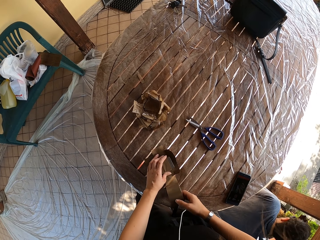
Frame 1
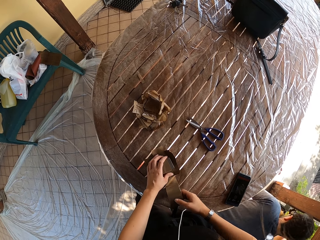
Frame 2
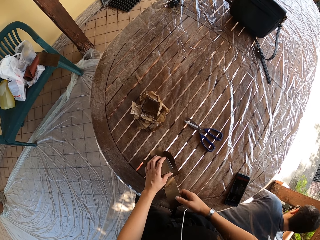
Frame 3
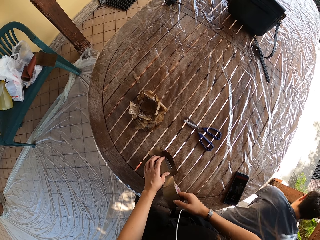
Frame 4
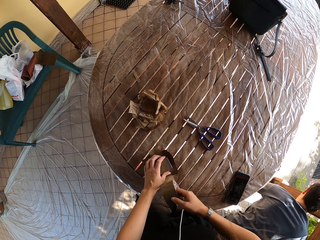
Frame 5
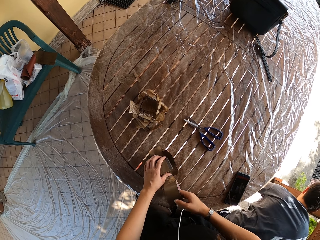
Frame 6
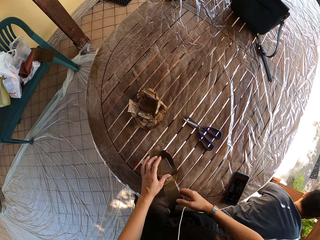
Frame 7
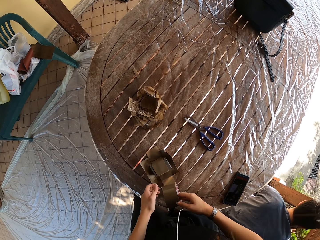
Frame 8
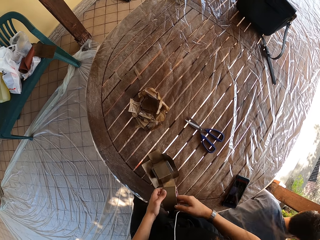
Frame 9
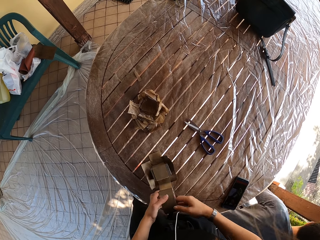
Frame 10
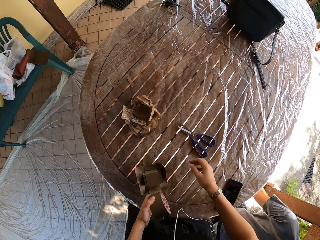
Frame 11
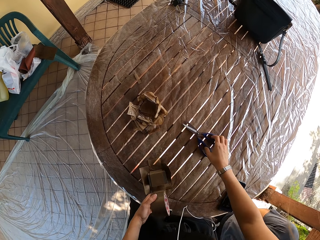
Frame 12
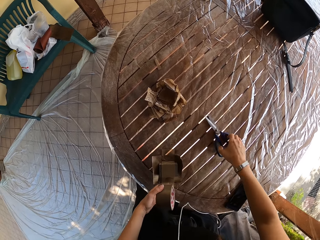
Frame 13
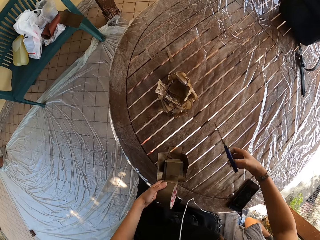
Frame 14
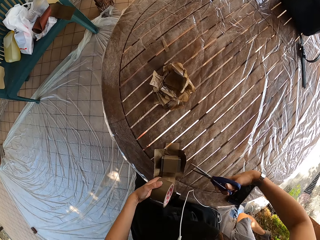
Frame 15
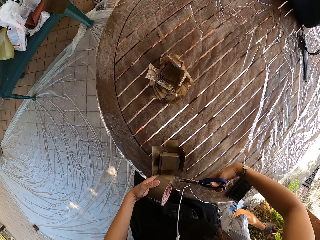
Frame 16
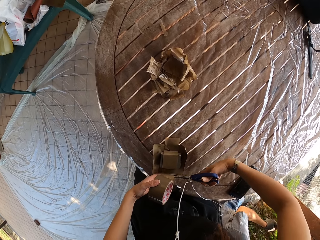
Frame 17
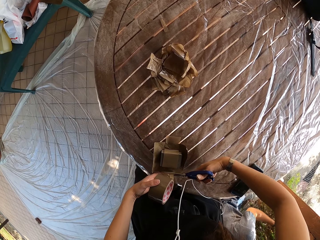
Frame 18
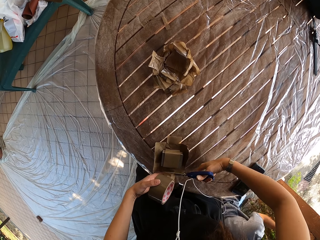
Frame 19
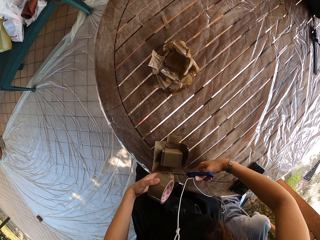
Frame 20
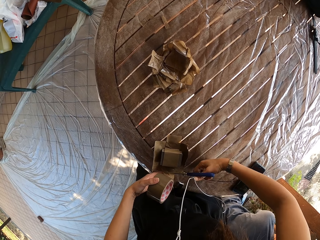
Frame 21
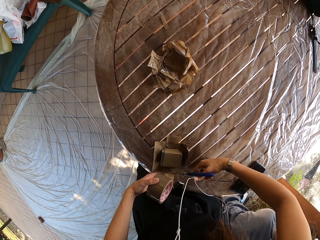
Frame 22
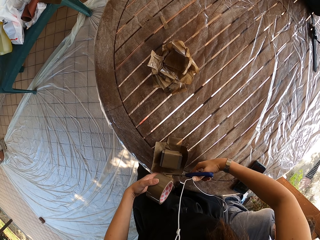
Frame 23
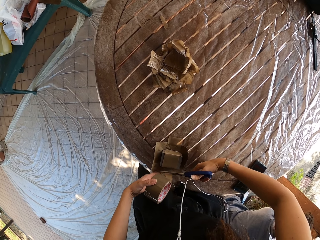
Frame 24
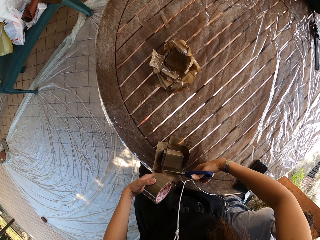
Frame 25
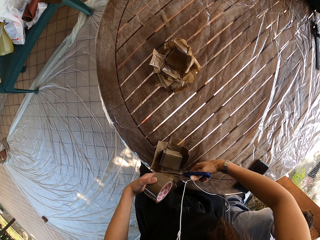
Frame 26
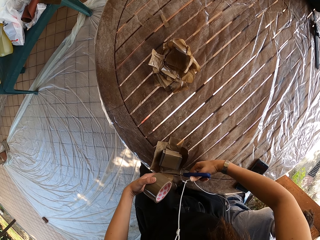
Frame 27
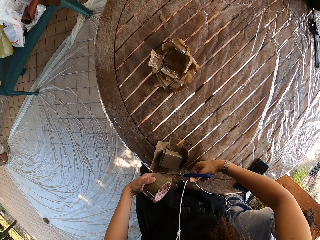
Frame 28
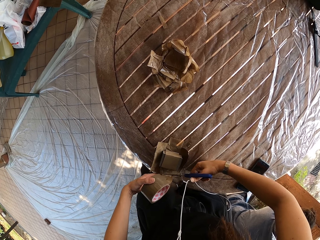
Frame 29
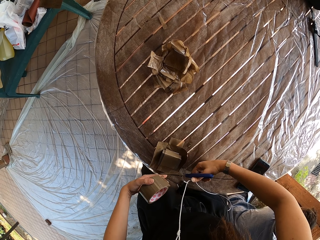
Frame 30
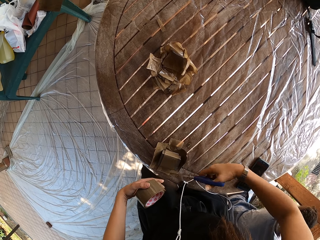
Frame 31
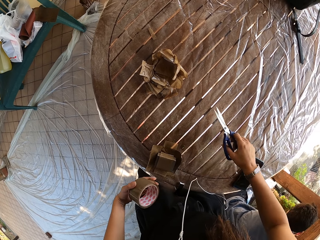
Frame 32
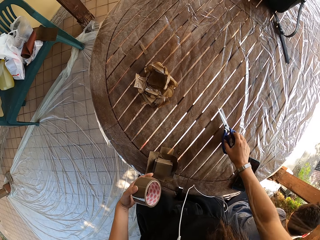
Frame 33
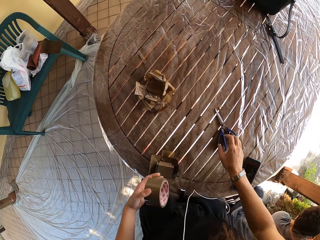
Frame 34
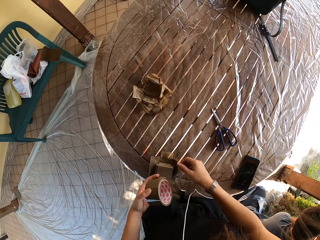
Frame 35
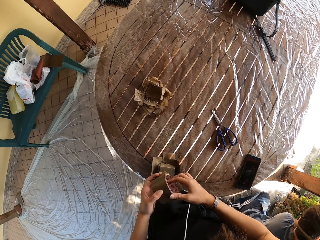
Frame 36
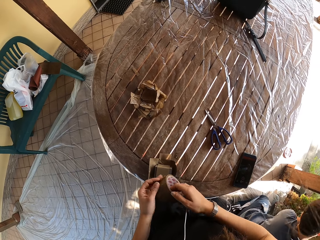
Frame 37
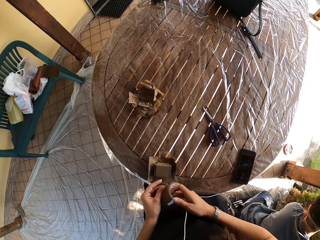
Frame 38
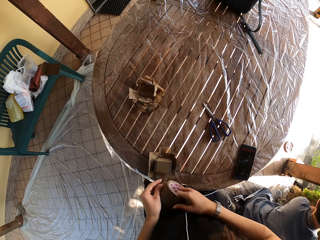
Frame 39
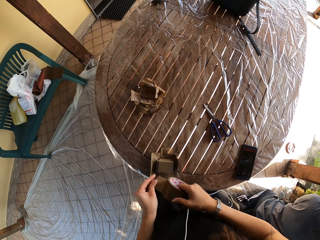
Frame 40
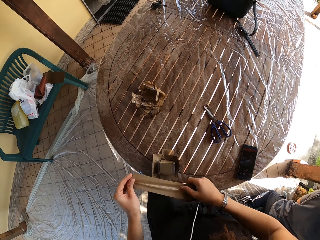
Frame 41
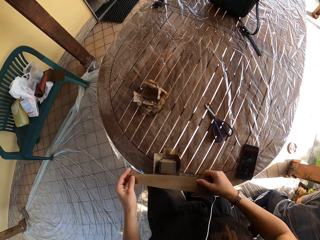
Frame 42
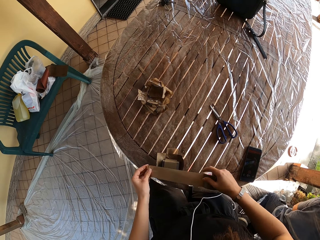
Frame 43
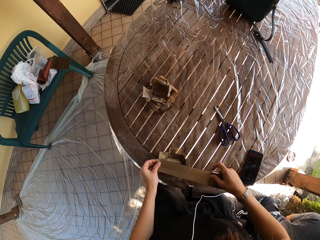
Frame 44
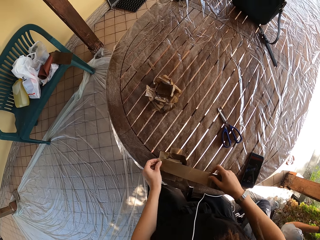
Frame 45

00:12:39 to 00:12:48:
The camera wearer picks up scissors from the table with his right hand. He cuts the sellotape with the scissors in his right hand. He drops the scissors on the table with his right hand. He attaches the metal to the sandpaper with a piece of sellotape.

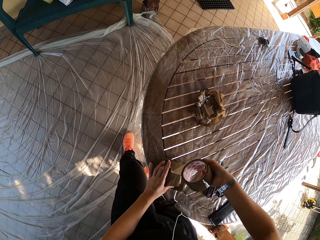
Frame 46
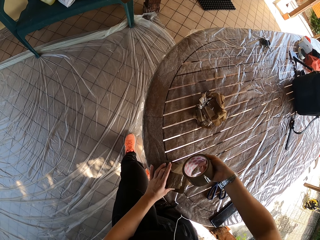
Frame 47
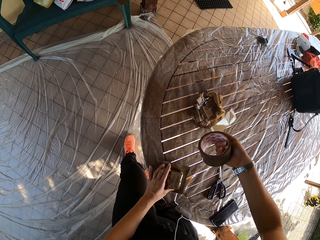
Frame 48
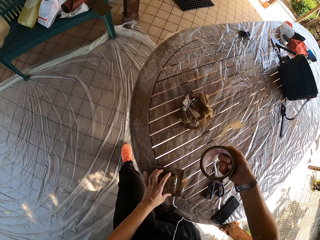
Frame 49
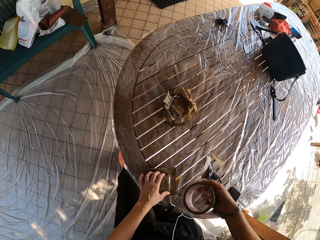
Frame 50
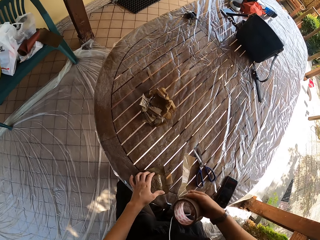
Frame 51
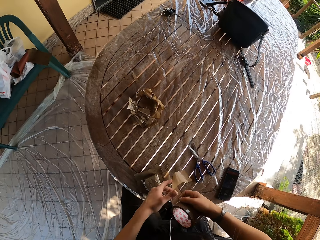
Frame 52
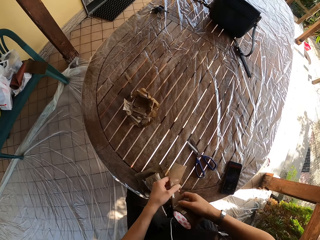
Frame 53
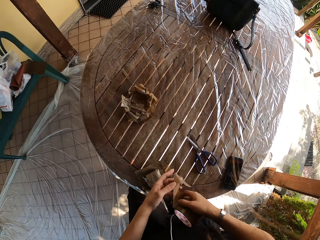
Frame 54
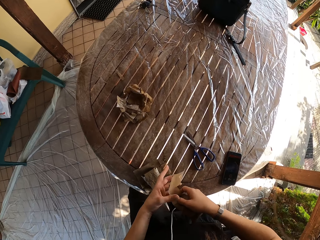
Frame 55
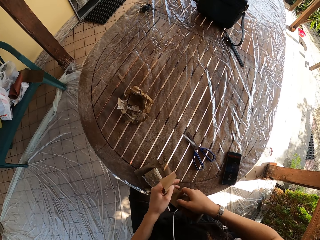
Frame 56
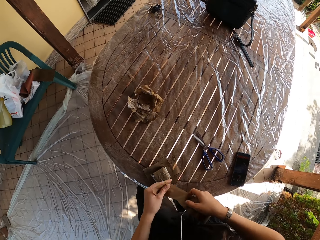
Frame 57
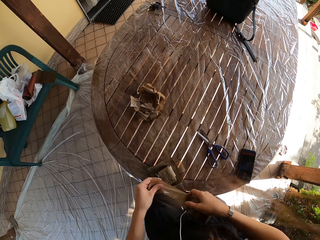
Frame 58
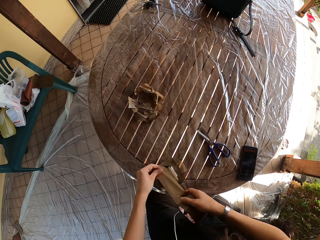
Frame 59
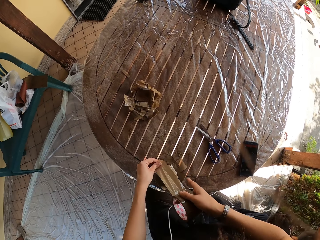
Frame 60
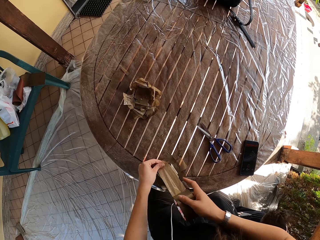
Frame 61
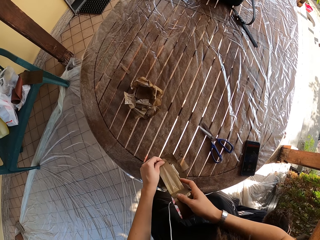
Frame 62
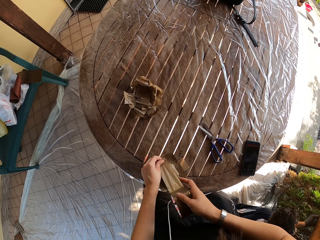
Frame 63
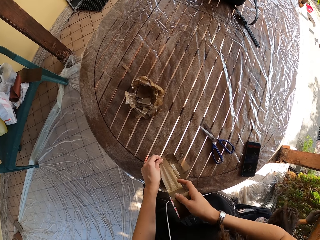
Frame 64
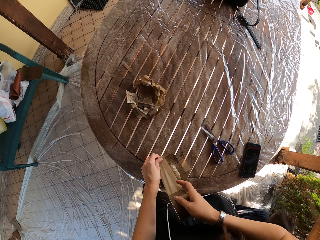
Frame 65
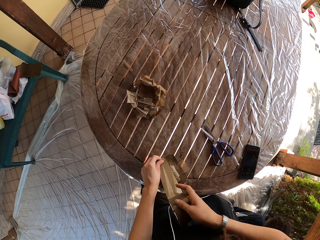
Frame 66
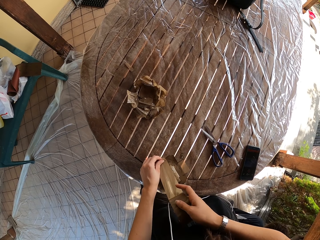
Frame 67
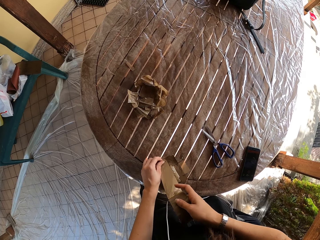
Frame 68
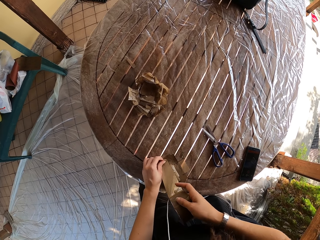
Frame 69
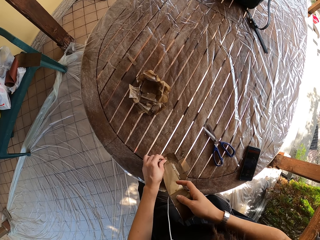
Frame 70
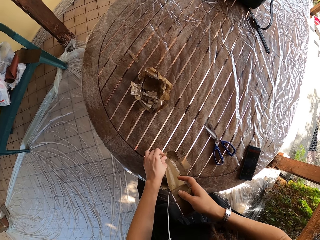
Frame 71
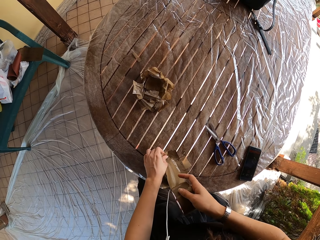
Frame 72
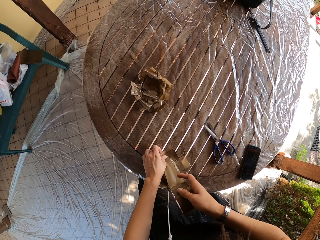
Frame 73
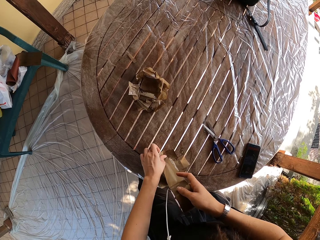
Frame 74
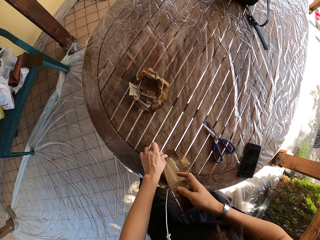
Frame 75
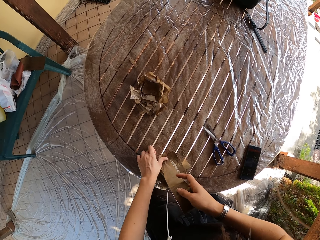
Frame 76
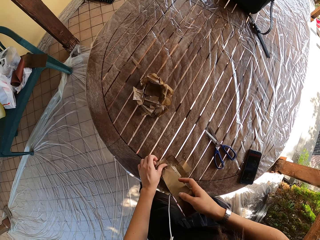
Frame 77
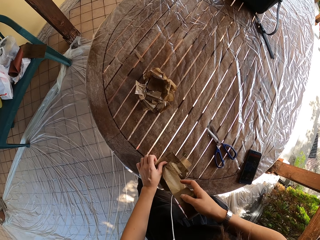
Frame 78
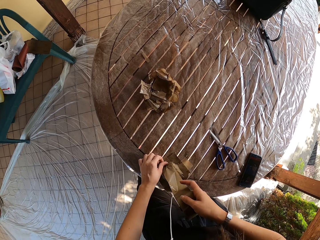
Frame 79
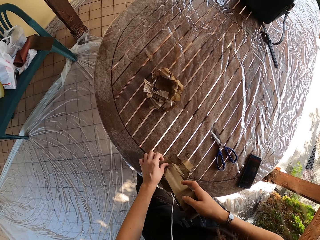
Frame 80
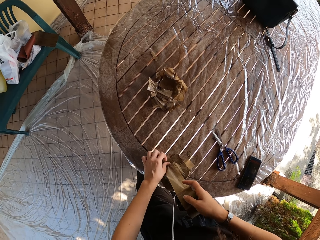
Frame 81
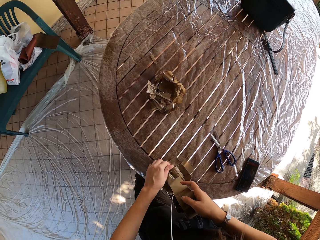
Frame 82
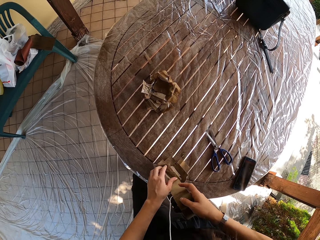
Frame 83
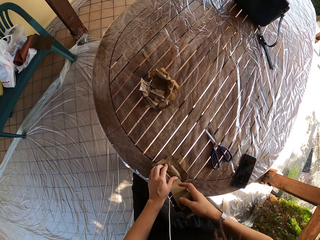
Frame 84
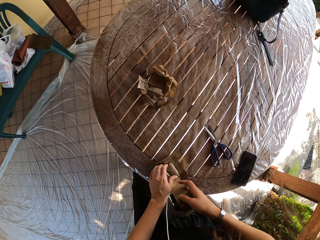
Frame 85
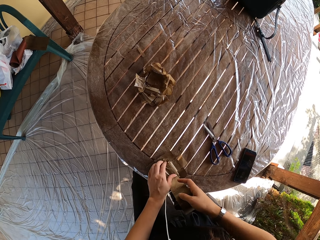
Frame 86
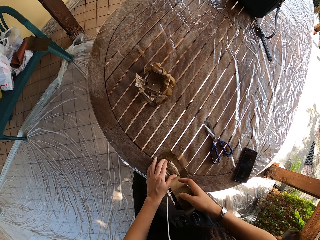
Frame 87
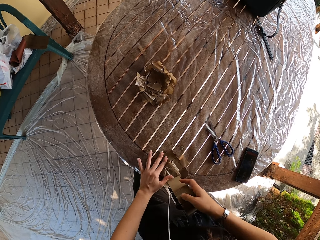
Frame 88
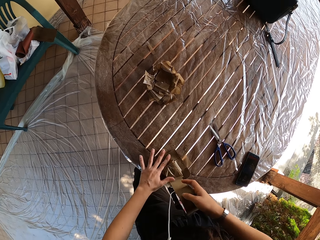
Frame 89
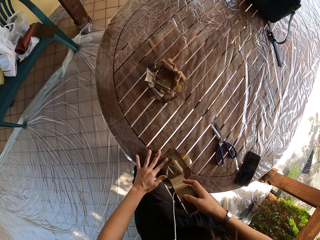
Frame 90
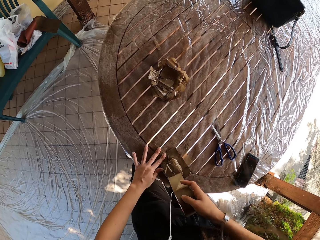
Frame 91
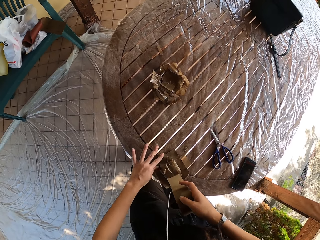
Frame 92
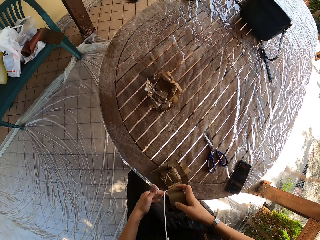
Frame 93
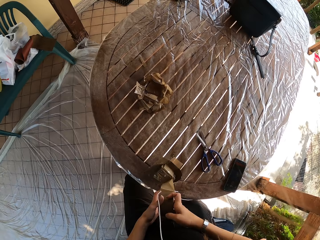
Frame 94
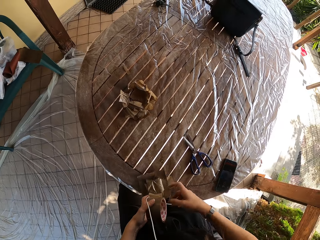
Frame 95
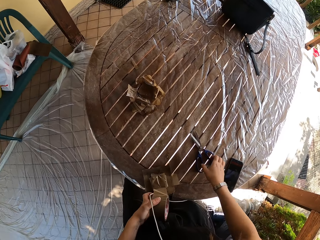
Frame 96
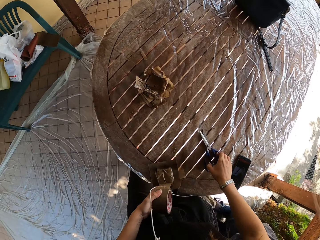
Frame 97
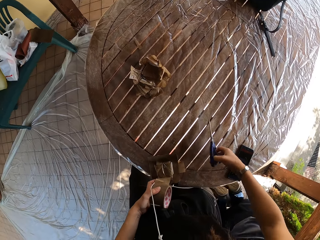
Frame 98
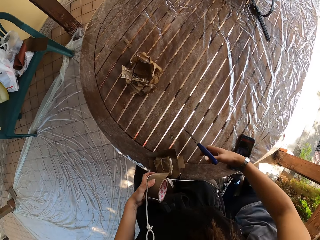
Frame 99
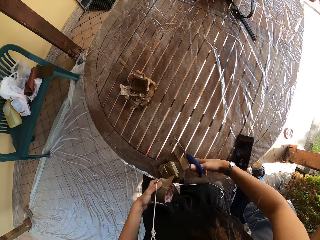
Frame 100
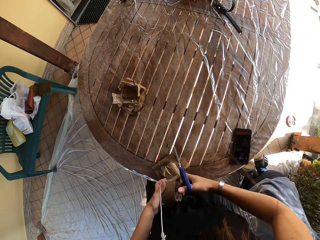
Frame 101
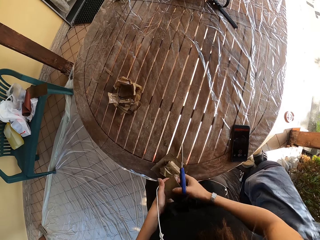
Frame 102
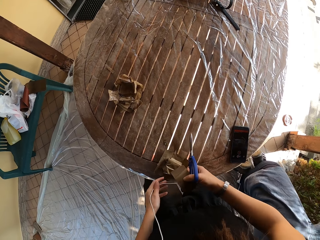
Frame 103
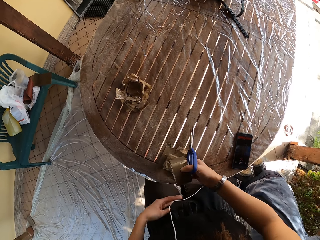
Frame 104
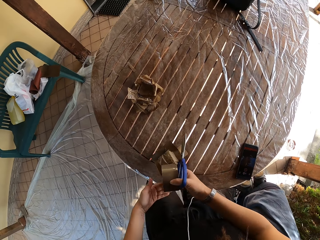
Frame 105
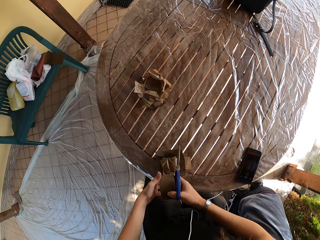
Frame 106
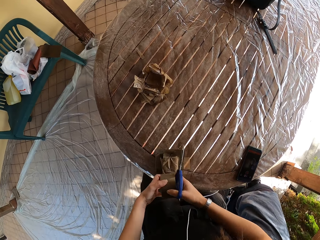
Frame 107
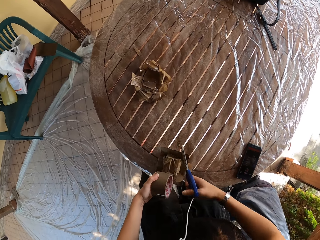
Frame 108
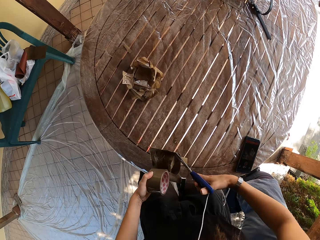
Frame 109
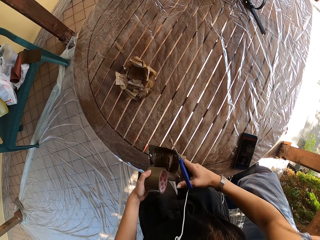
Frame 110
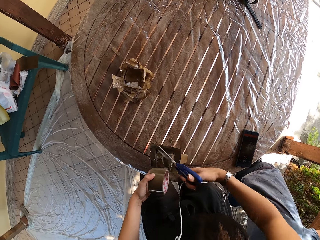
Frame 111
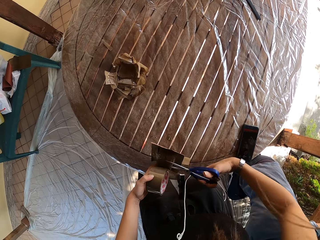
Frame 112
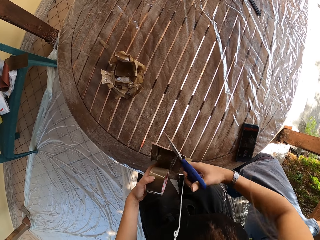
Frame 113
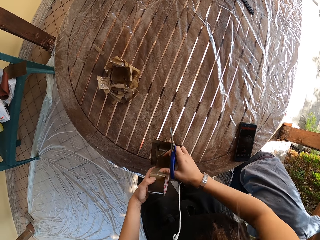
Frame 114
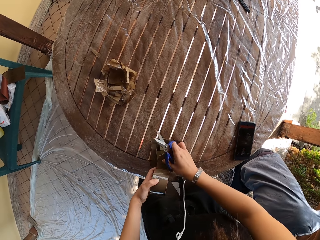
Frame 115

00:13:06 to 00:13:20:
The camera wearer holds sellotape. He picks up scissors from the table with his right hand.
